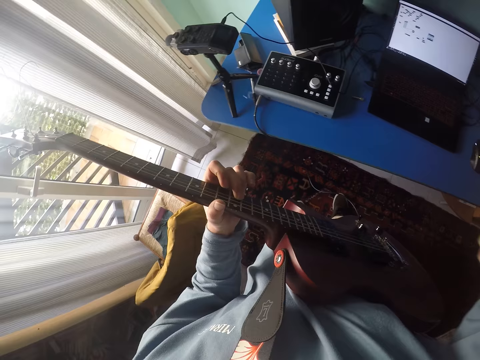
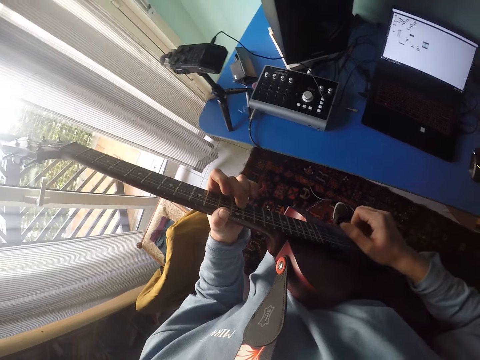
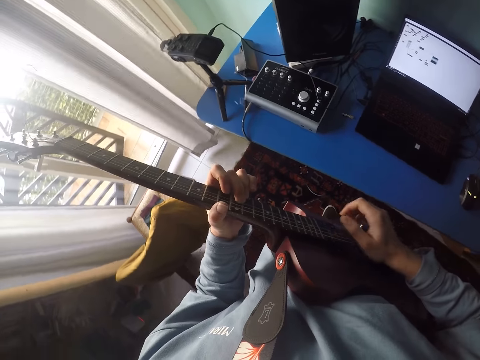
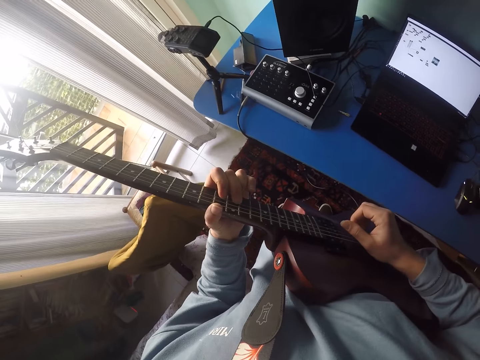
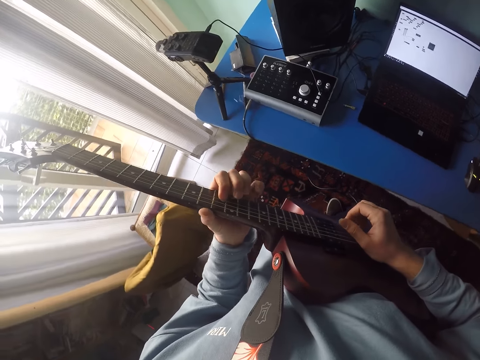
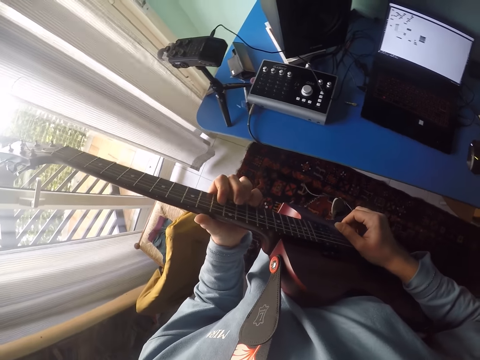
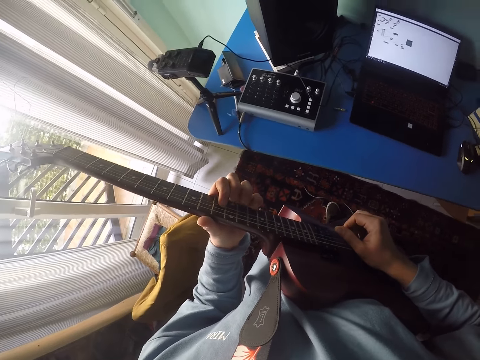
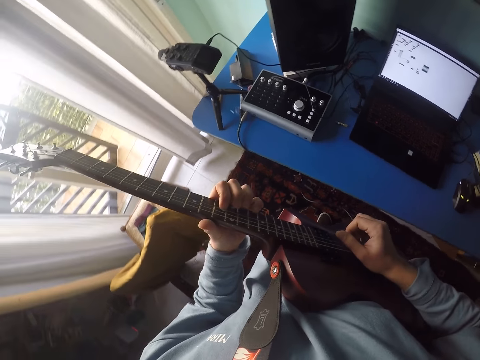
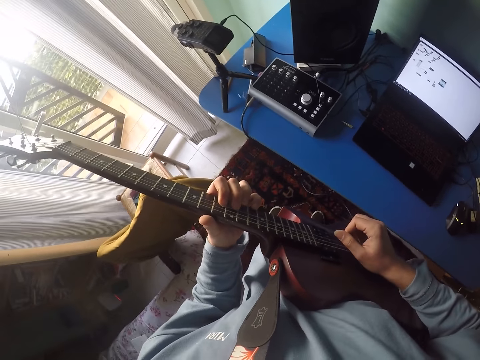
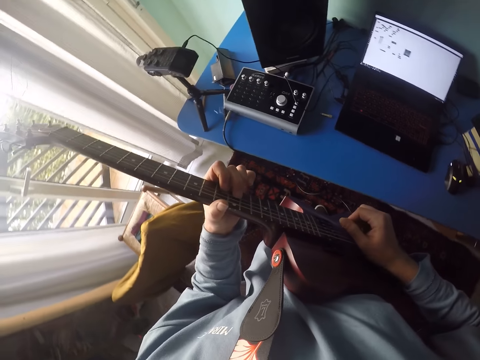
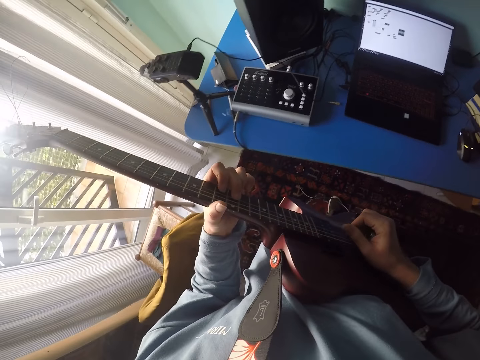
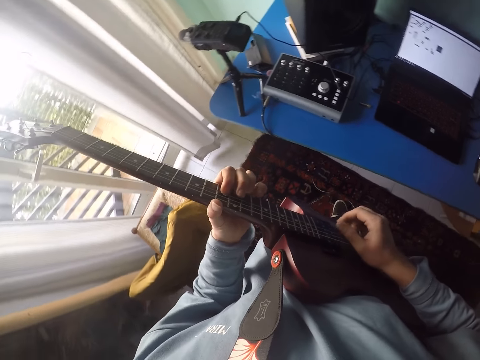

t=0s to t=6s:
The camera wearer plays guitar.

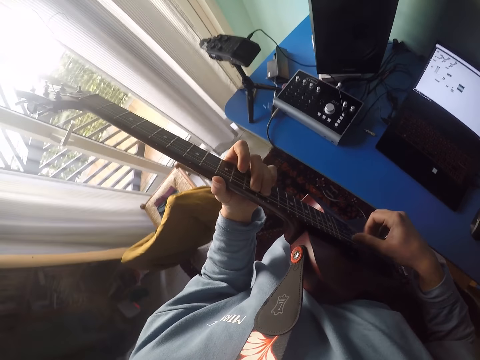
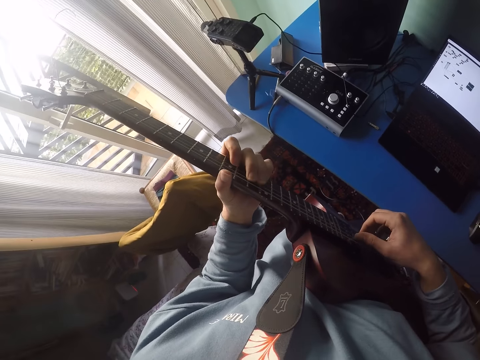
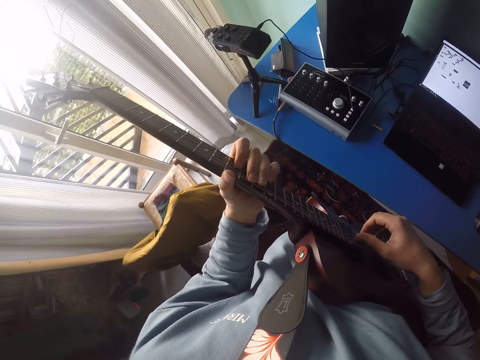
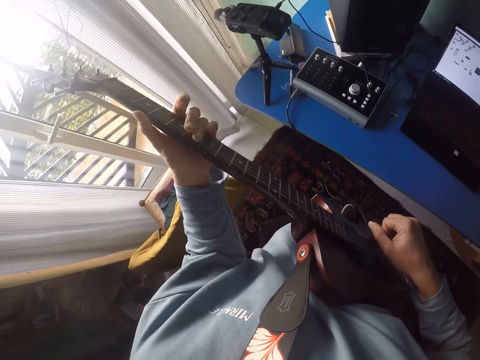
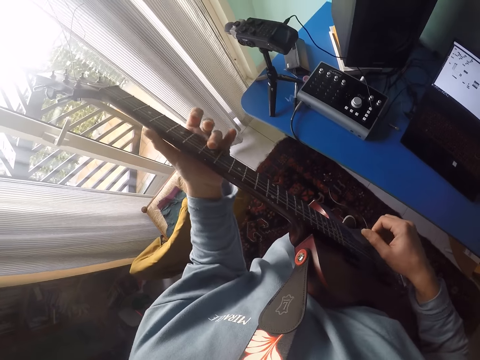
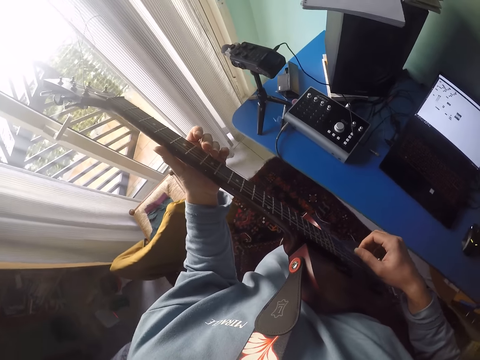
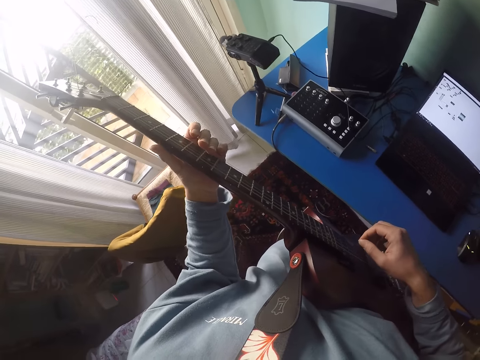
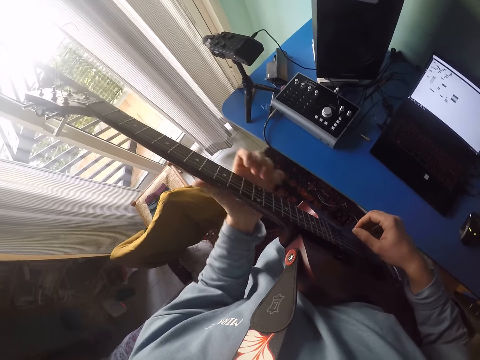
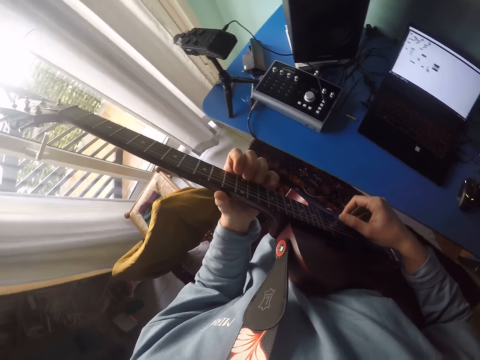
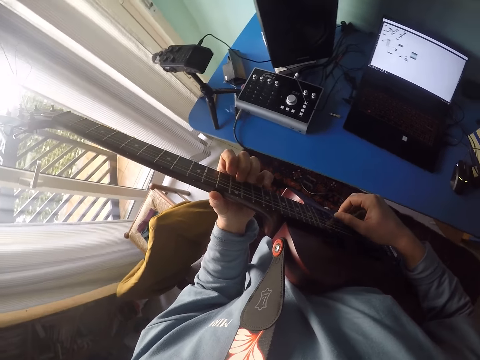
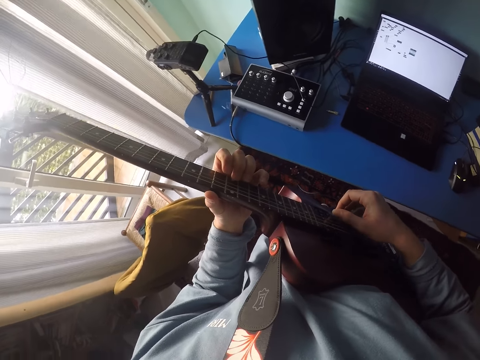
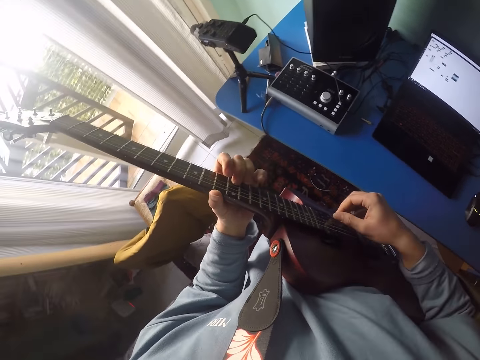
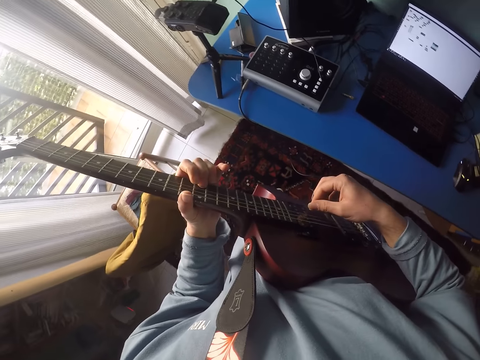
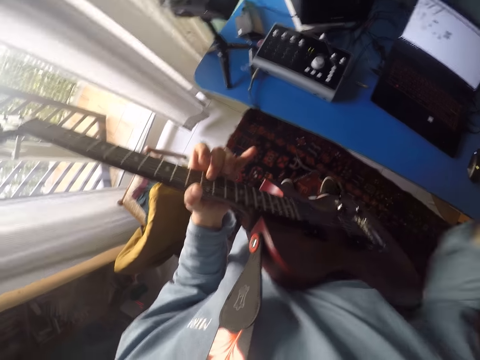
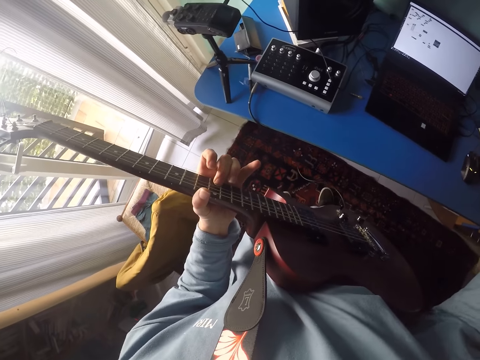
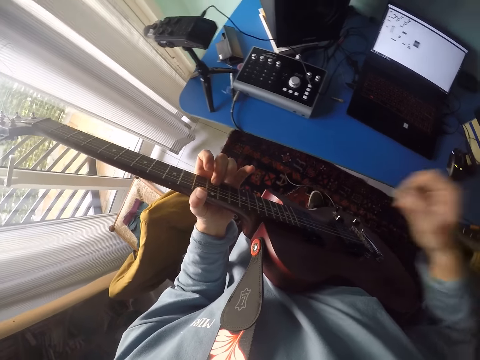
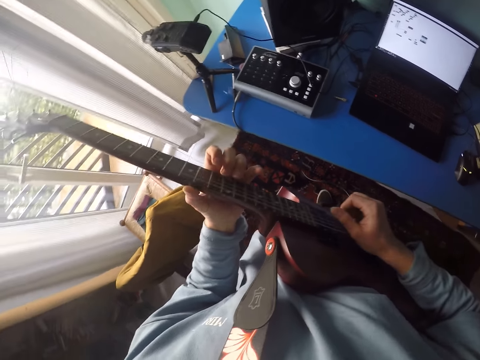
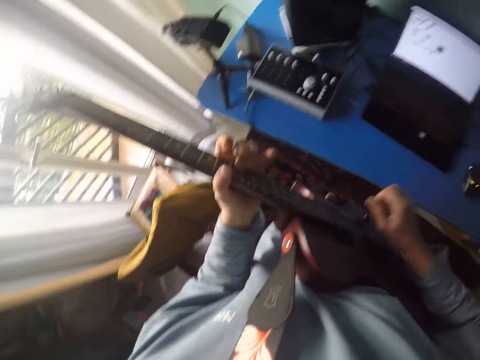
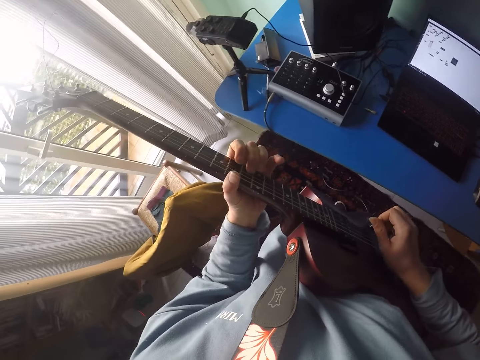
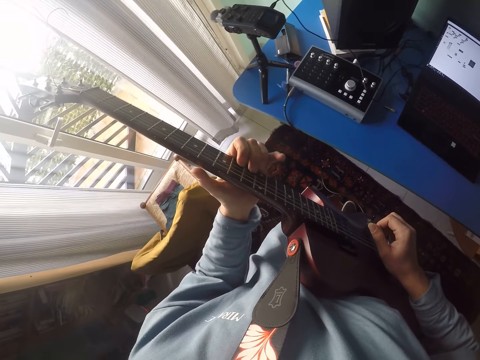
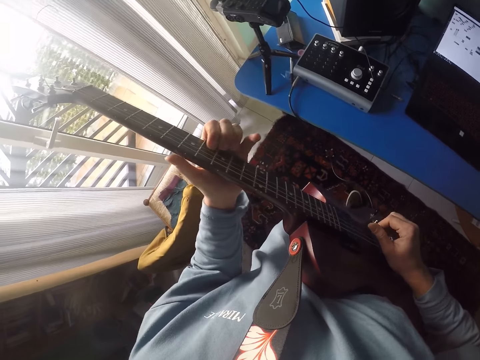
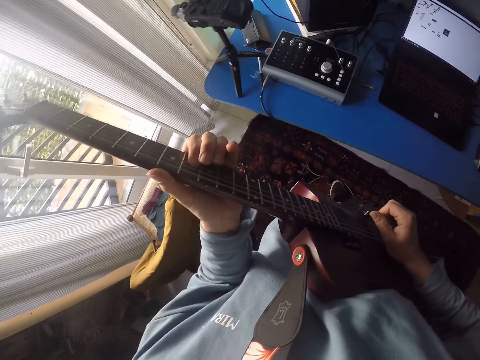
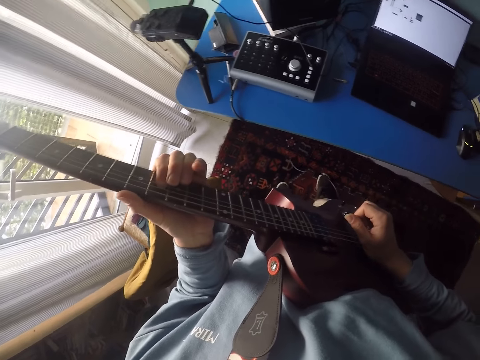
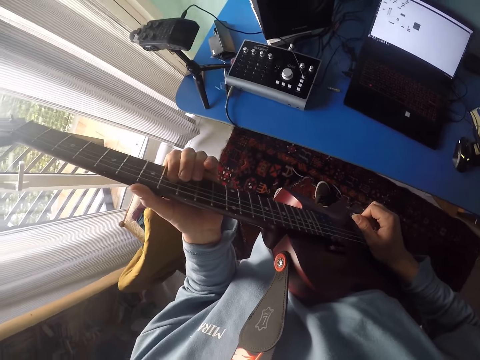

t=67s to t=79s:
The camera wearer moves the left hand. They play guitar. They lift the right hand. They click the strings. They play the guitar.

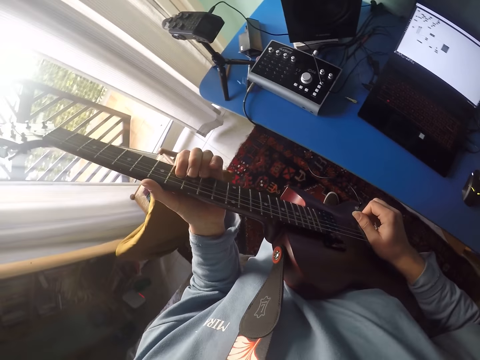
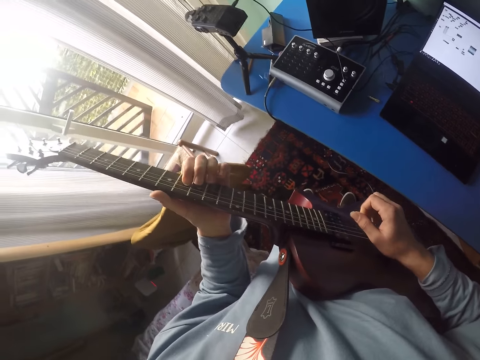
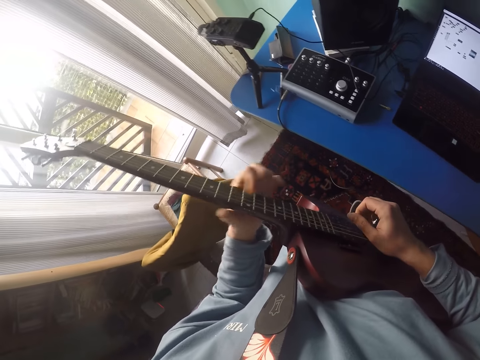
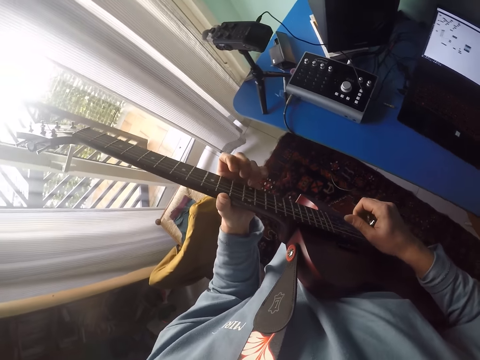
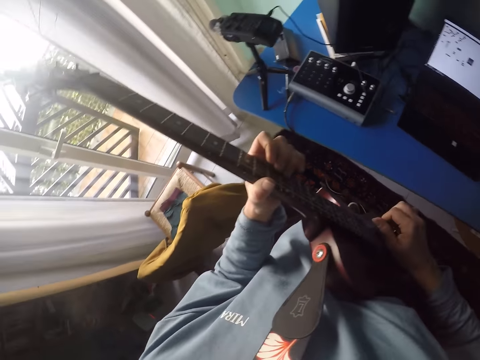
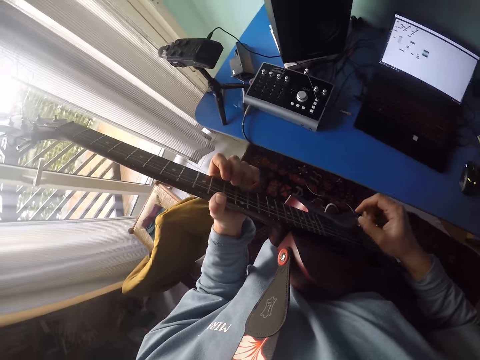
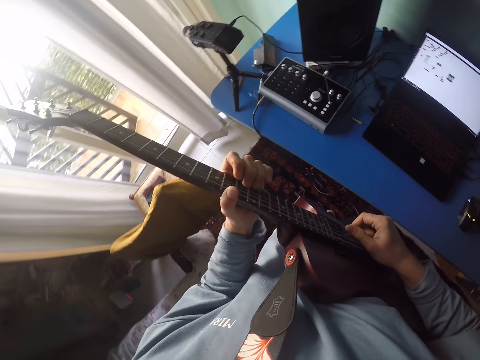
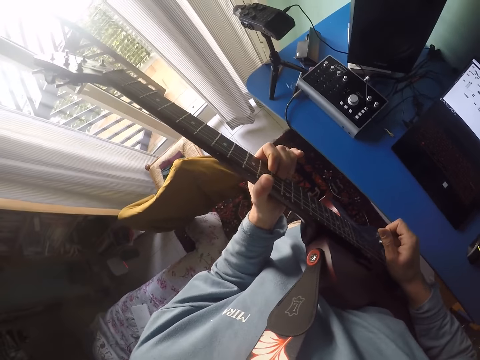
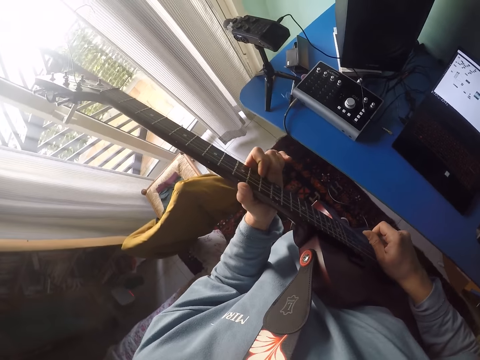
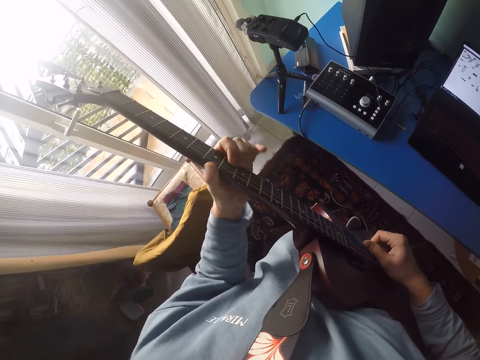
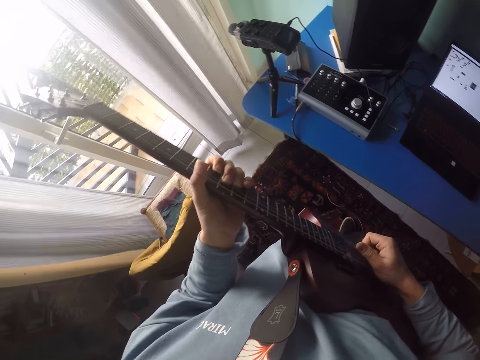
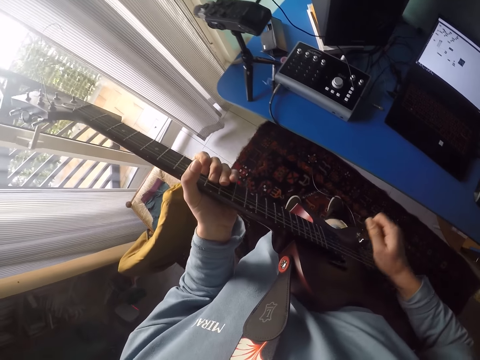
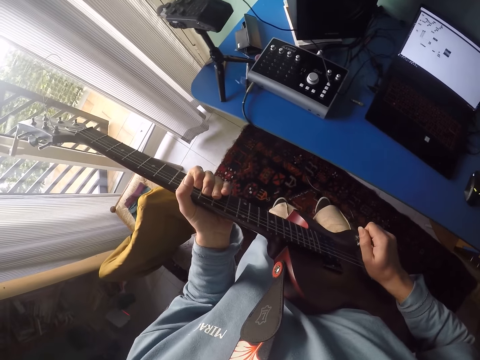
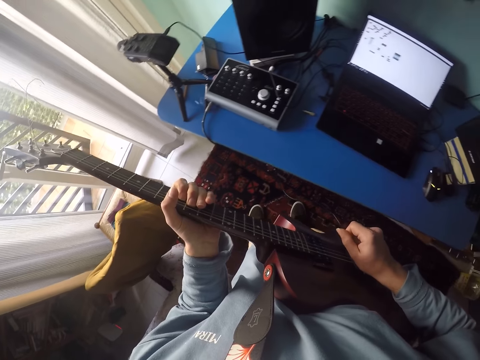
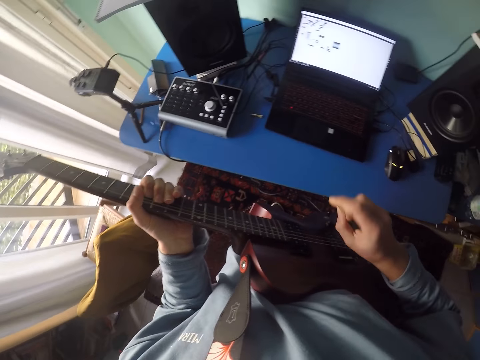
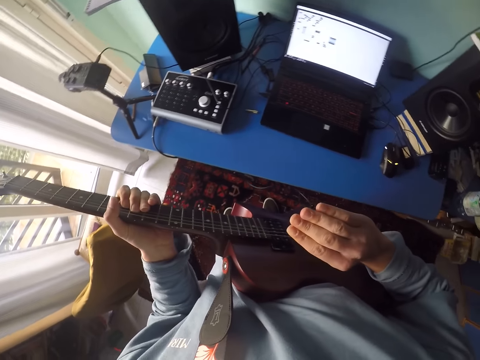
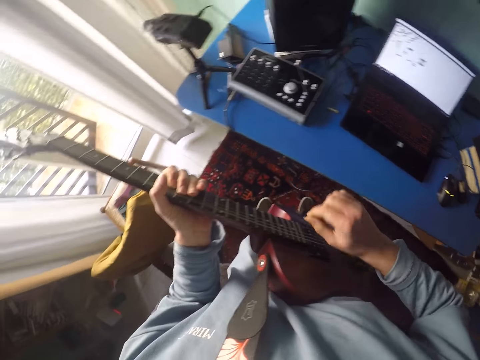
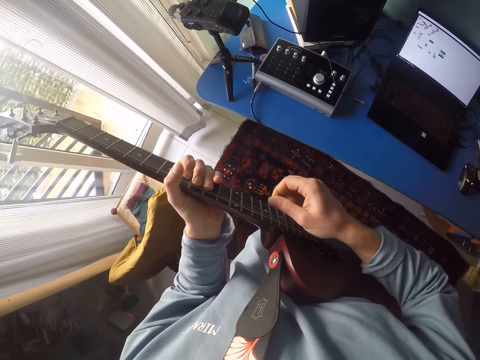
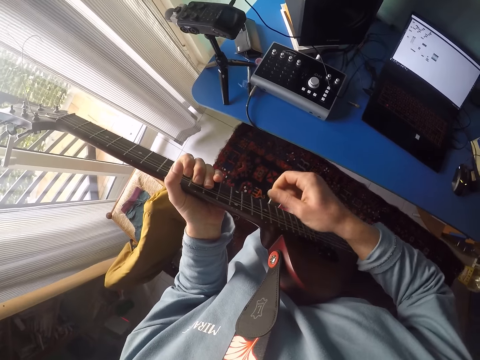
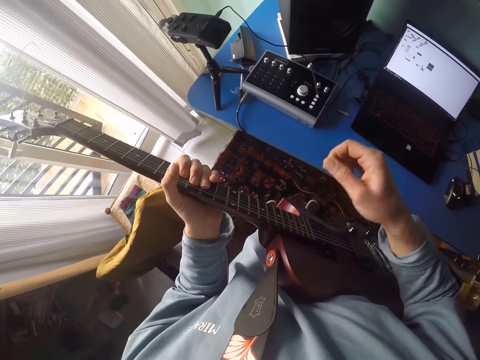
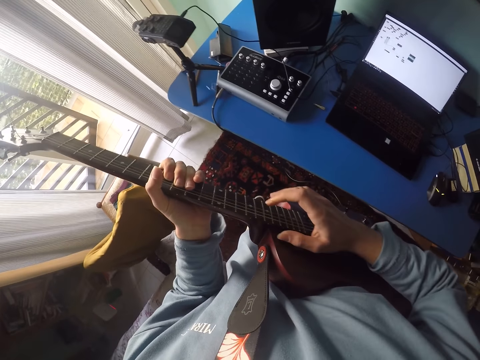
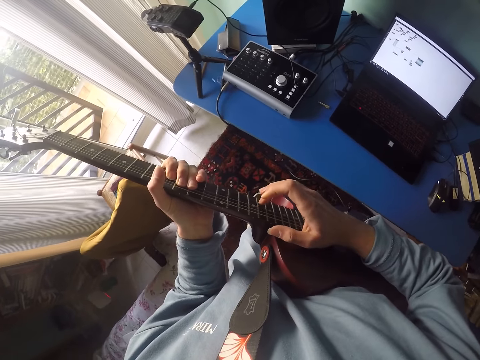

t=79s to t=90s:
The camera wearer lifts the right hand. They play guitar.
